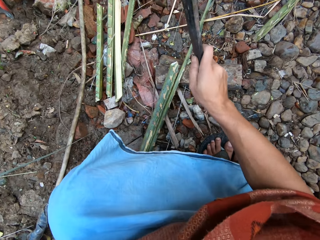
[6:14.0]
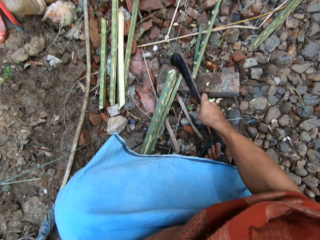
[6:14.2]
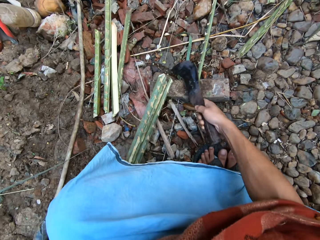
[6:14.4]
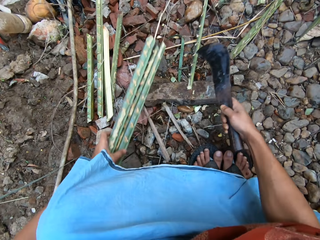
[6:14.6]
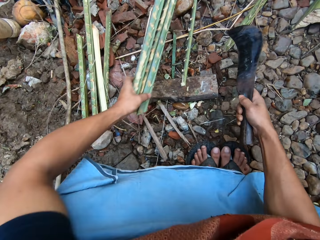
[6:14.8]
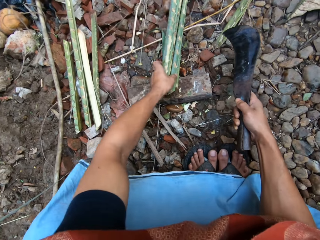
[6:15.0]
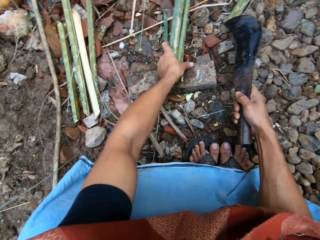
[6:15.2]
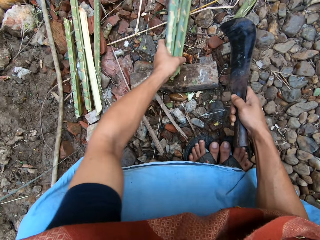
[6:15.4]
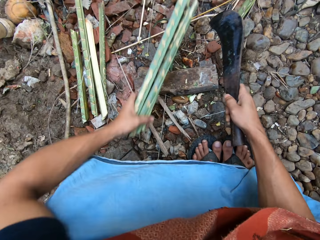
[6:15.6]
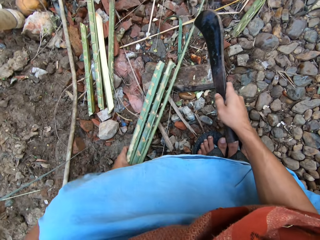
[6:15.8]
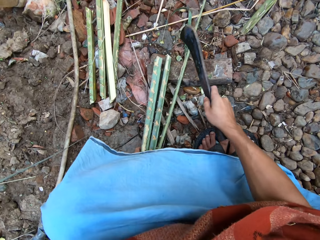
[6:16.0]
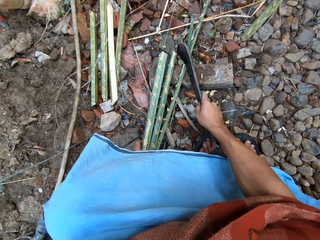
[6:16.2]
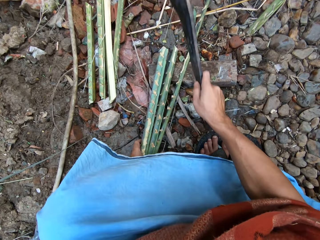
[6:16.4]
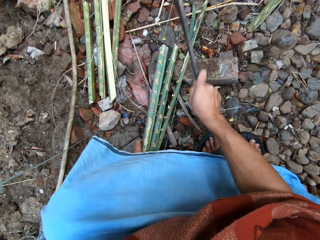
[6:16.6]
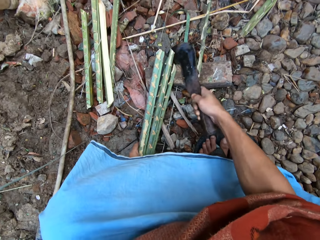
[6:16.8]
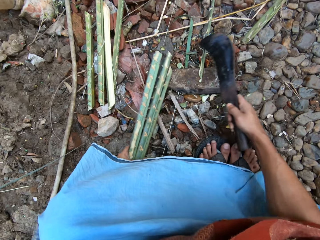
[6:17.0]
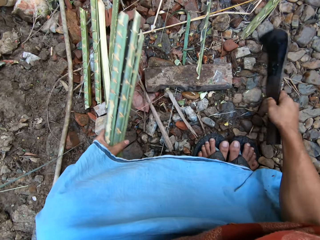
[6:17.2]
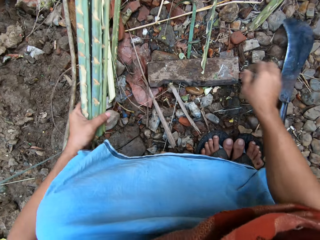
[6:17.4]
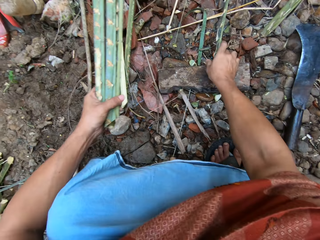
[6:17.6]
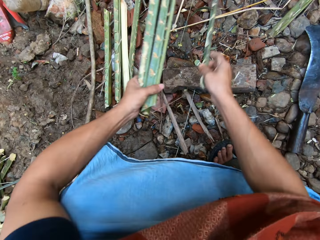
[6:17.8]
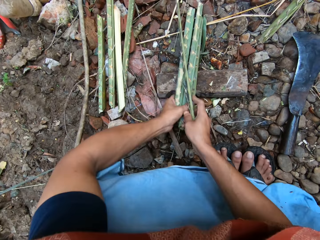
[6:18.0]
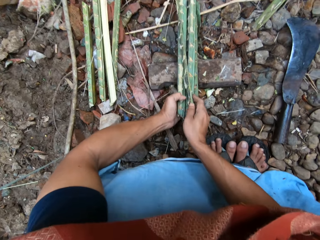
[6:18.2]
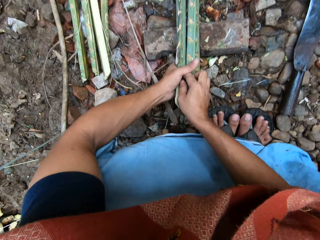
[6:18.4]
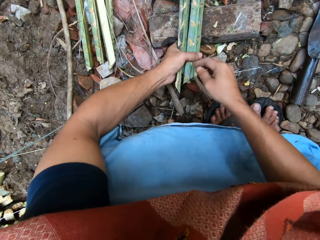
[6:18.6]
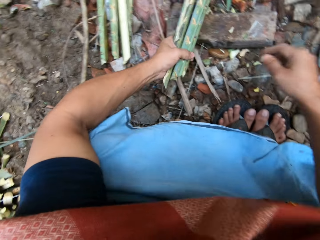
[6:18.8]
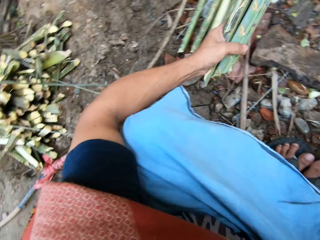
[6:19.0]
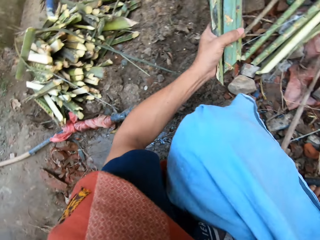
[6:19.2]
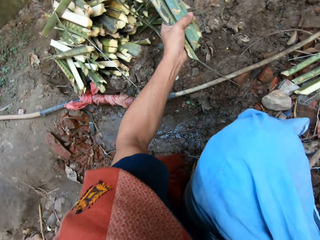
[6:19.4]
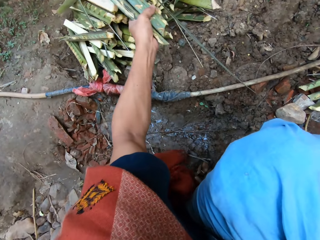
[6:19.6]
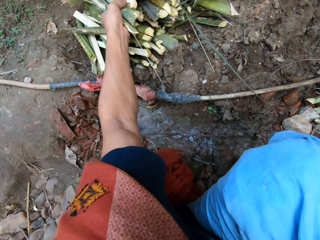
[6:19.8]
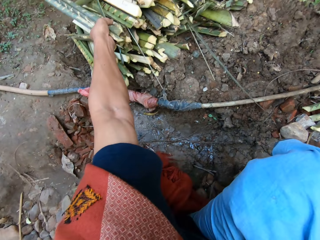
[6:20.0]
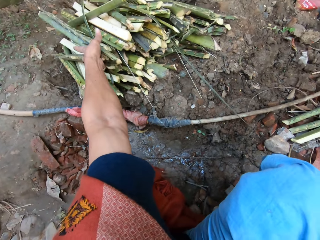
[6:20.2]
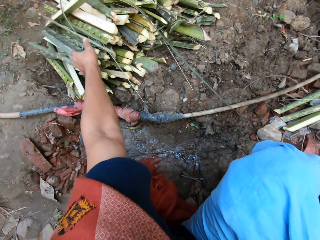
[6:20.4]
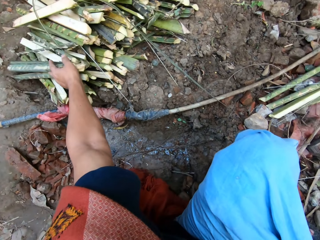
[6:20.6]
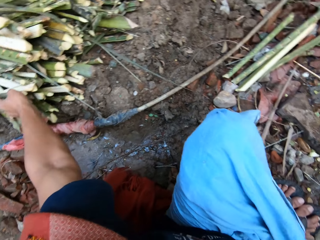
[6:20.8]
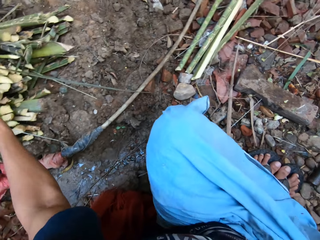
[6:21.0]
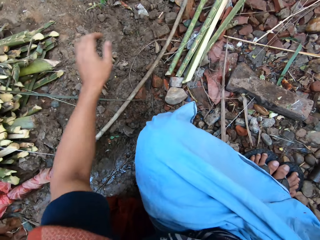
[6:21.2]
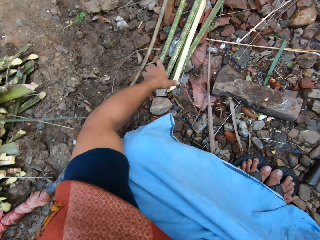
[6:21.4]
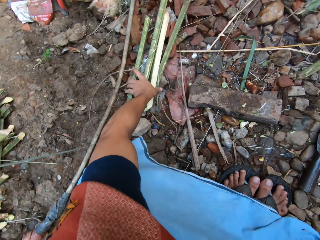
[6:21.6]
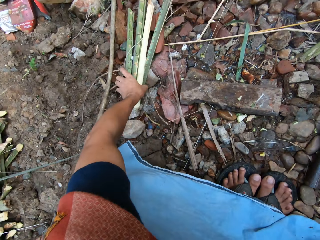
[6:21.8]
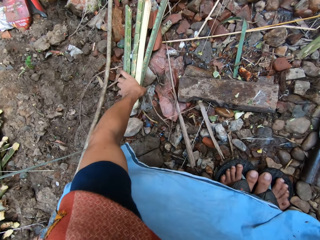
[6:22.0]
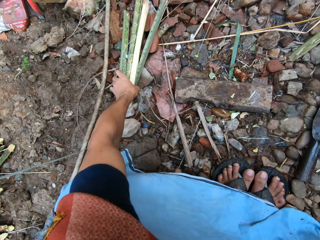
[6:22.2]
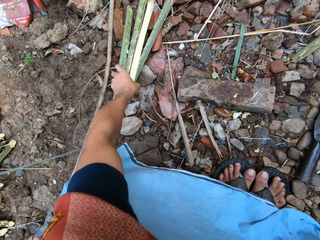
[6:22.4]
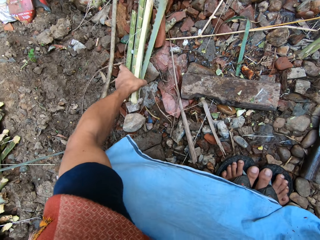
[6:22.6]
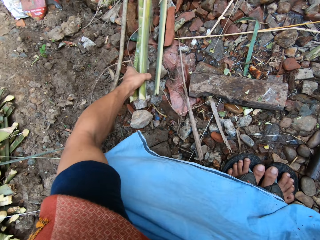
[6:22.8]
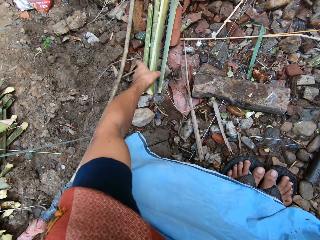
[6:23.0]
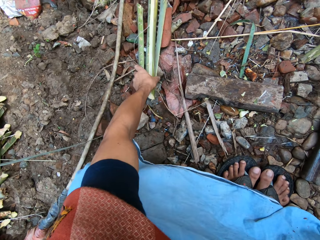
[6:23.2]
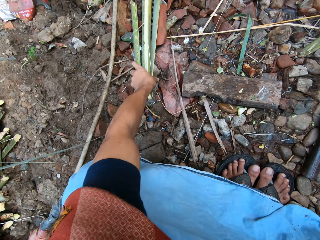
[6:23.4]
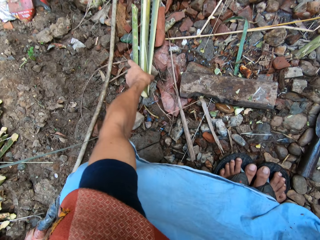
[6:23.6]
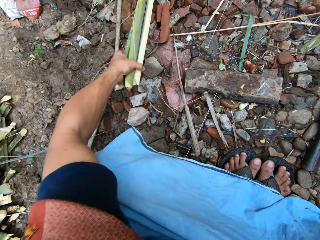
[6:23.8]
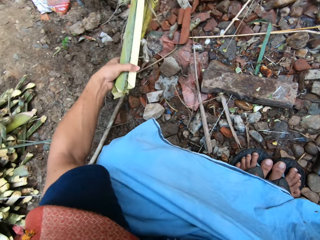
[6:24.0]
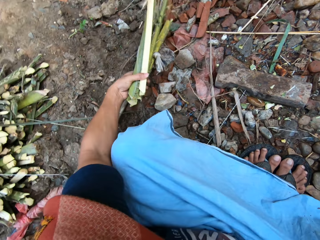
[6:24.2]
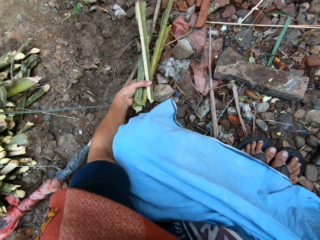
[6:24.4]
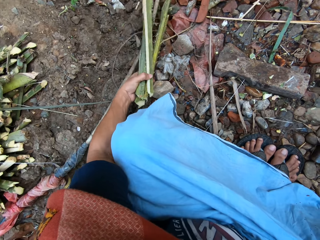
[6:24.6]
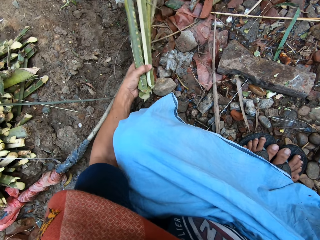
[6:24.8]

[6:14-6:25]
The camera wearer cuts the long bamboo on the cutting block with the pruning knife in his right hand. He adjusts the long bamboo with his left hand. He cuts the long bamboo on the cutting block with the pruning knife in his right hand. He gathers the cut bamboo with both hands. He drops the cut bamboo on the pile of bamboo with his left hand. He picks the split bamboo from the ground with his left hand.

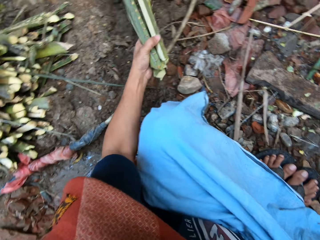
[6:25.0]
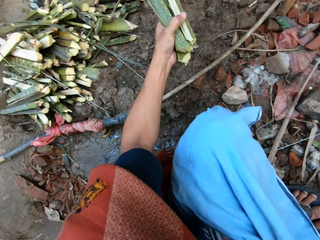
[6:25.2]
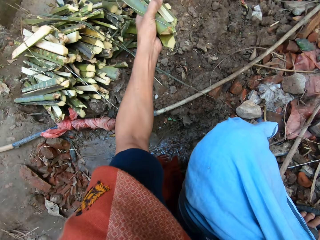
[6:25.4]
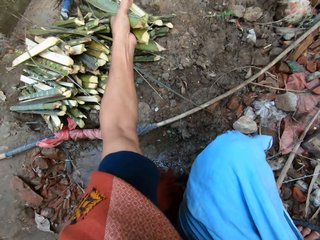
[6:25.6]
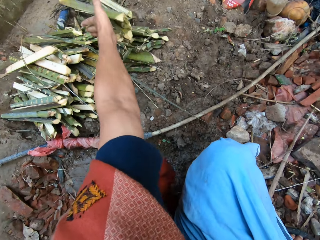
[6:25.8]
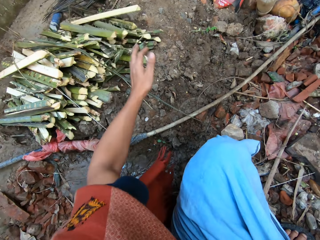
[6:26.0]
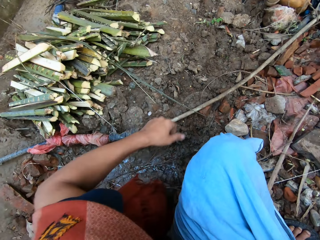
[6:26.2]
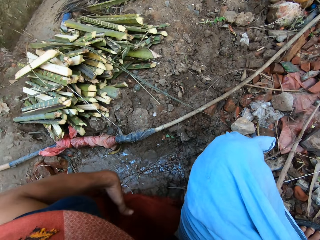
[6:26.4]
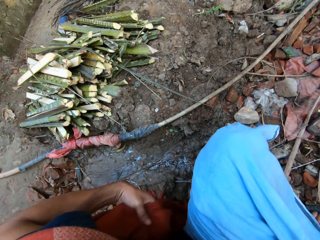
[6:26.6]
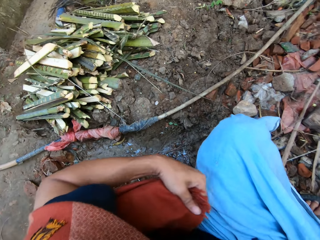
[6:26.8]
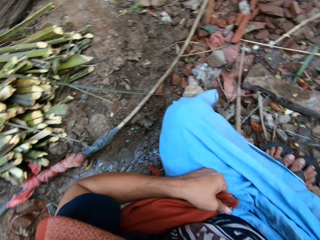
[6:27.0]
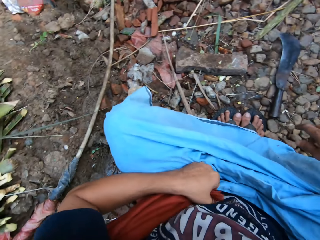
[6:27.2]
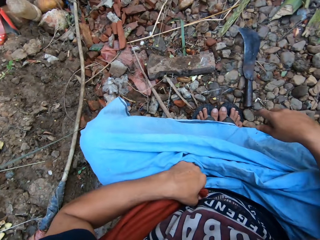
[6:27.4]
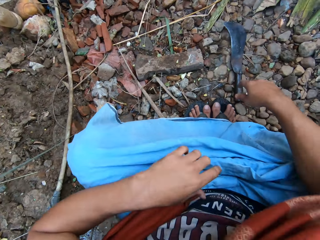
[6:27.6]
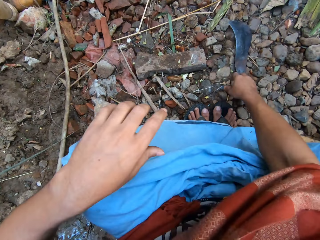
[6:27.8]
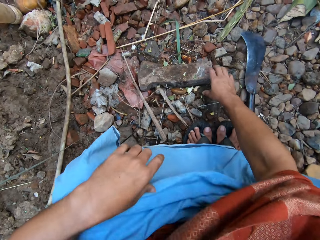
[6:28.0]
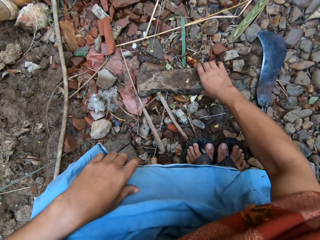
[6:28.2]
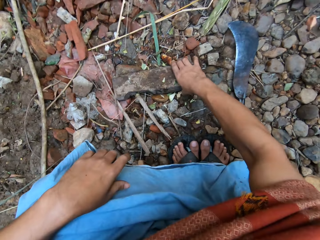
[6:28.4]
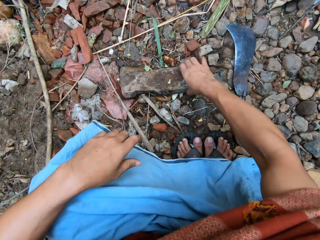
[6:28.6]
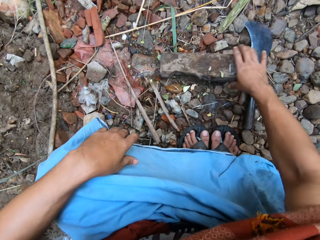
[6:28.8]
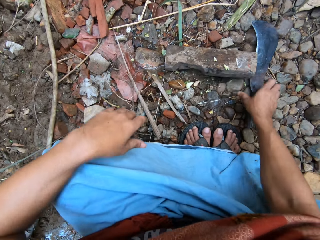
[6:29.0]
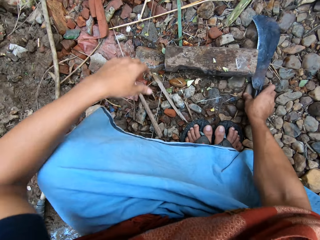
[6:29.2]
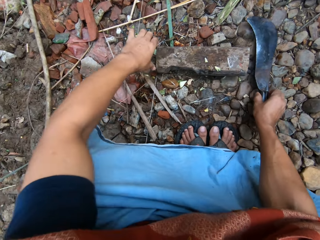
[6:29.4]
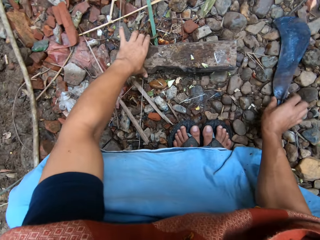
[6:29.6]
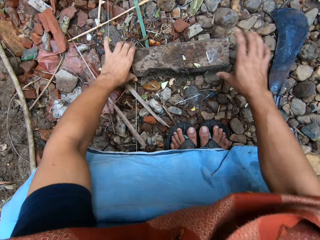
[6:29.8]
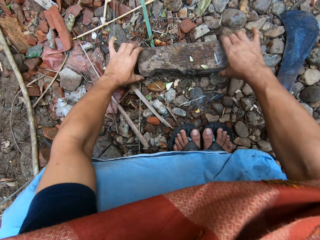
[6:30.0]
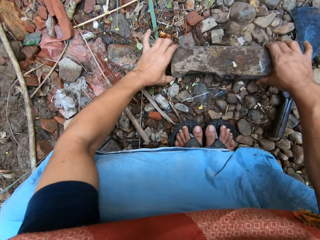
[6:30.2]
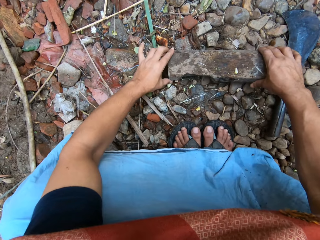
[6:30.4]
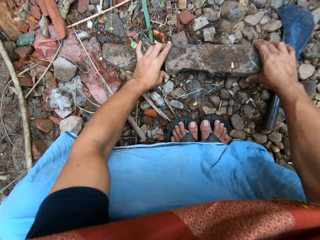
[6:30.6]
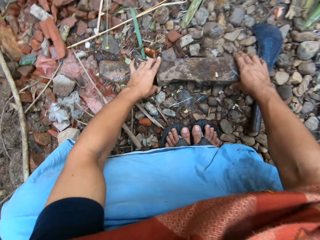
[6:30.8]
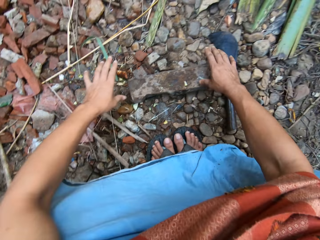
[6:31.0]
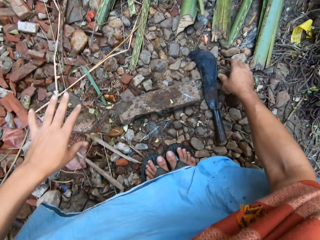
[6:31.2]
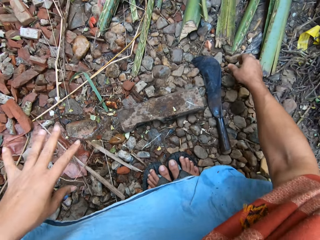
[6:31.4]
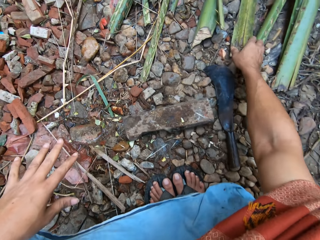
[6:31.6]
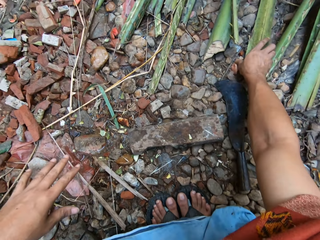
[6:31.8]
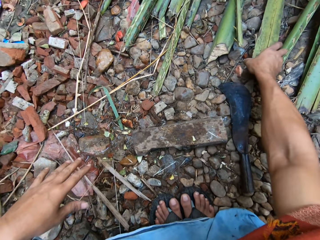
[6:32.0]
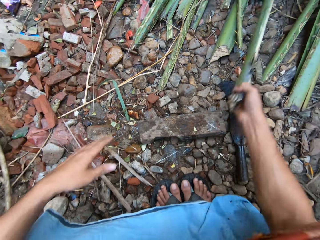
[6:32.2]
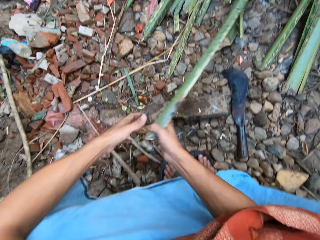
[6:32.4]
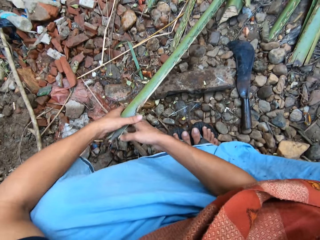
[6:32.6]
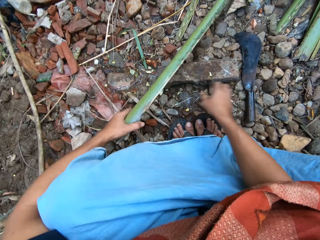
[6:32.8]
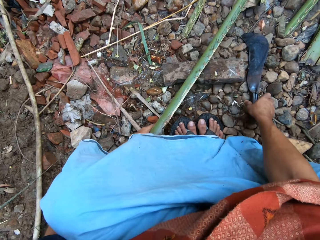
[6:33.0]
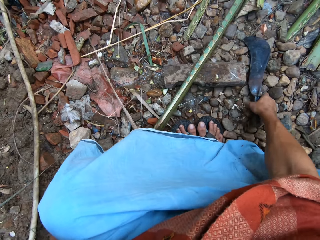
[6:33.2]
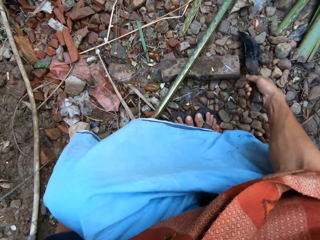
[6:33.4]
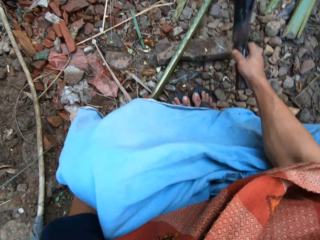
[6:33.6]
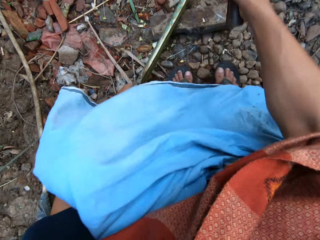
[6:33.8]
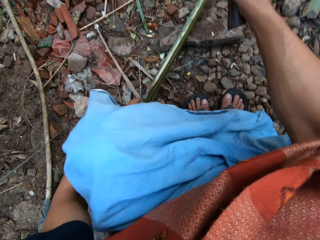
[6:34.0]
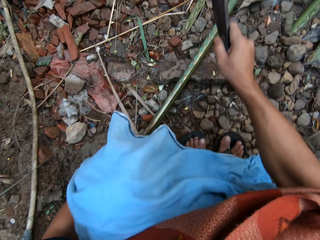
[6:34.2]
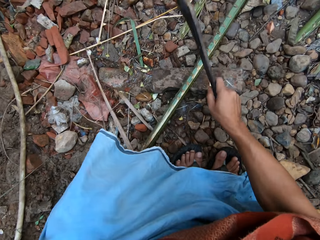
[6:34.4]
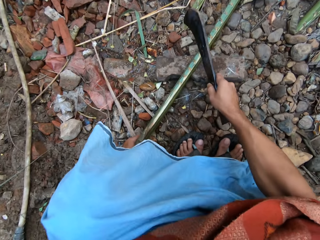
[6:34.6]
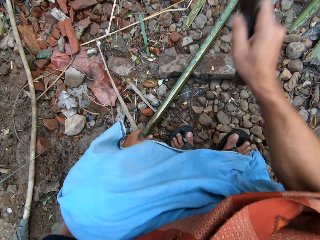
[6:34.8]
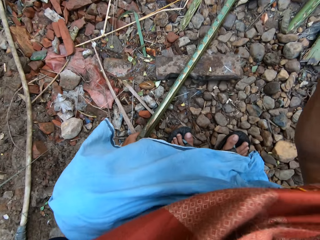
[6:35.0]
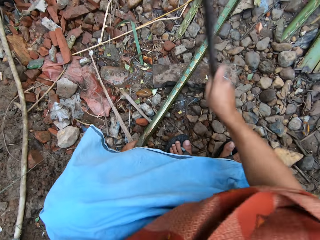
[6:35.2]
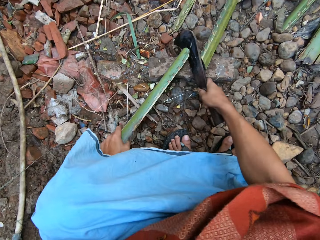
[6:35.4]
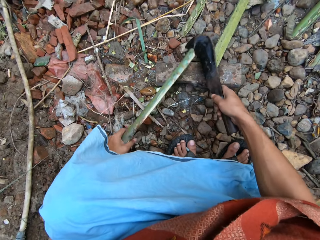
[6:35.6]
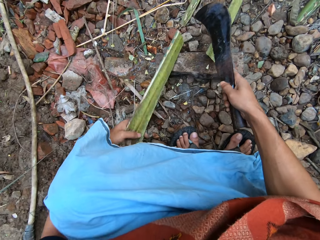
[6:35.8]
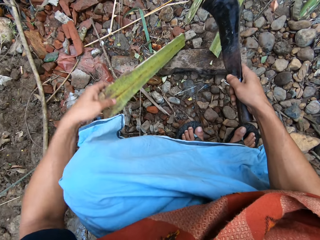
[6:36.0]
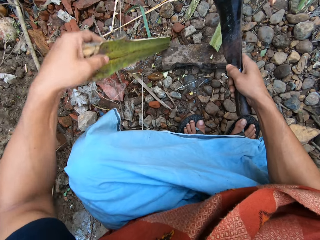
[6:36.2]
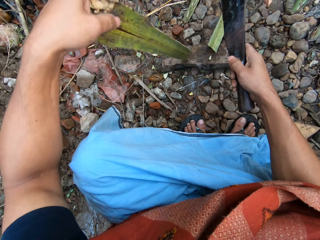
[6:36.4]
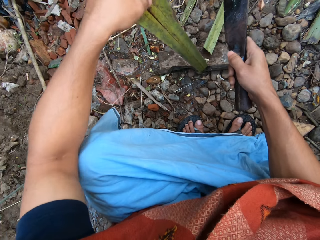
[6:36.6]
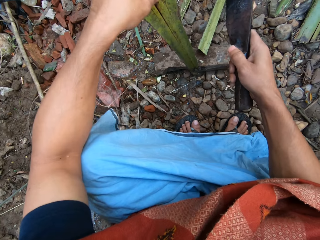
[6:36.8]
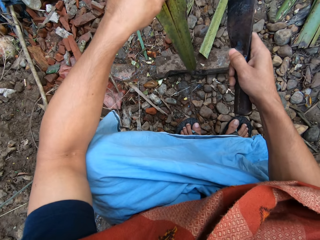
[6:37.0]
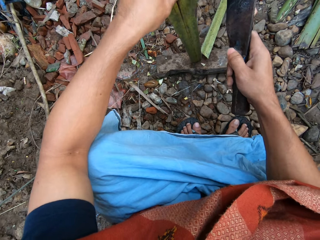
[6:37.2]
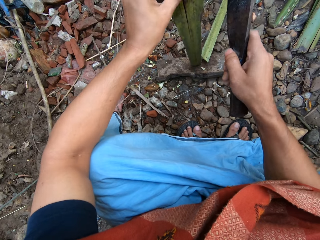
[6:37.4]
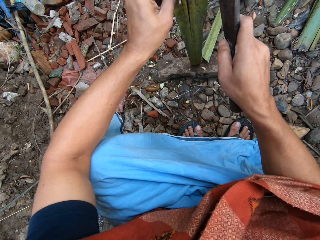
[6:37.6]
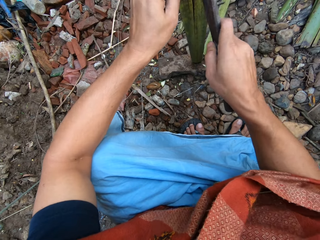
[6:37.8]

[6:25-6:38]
The camera wearer drops the split bamboo on the pile of bamboo with his left hand. He touches the clothes. He adjusts his shirt with his left hand. He touches the tree trunk or cutting block. He rearranges the cutting block and the pruning knife or machete with both hands. He picks another long bamboo from the bunch of bamboo with his right hand. He takes the machete. He cuts the long bamboo into pieces on the cutting block with the pruning knife in his right hand. He adjusts the short bamboo on the cutting block with his left hand.
